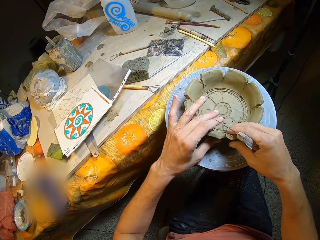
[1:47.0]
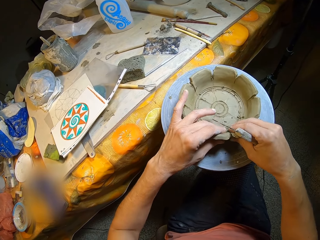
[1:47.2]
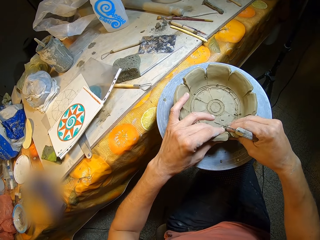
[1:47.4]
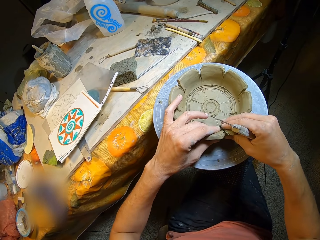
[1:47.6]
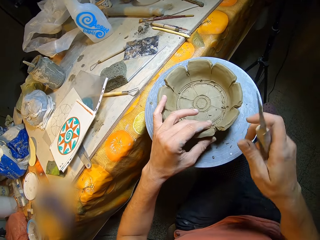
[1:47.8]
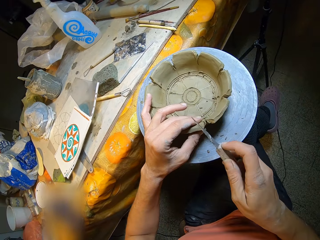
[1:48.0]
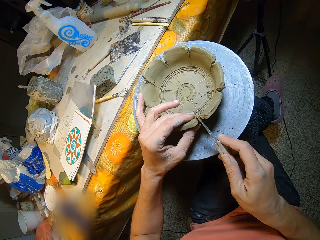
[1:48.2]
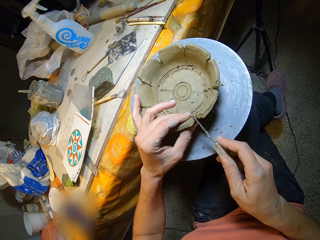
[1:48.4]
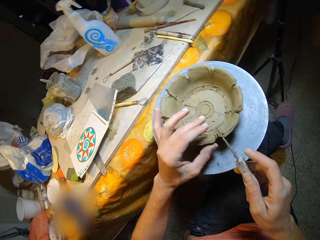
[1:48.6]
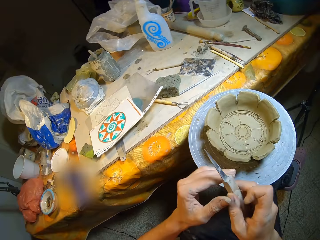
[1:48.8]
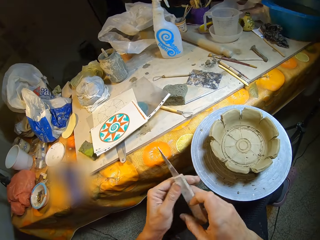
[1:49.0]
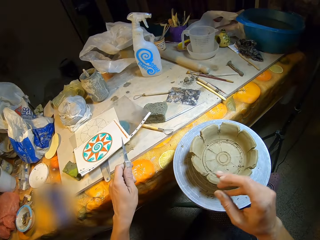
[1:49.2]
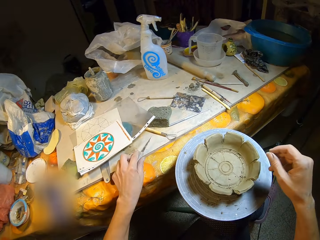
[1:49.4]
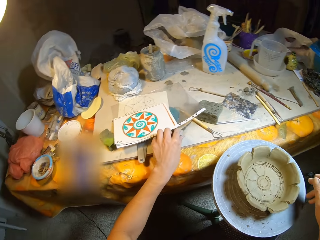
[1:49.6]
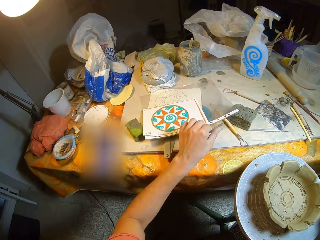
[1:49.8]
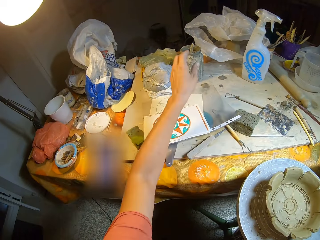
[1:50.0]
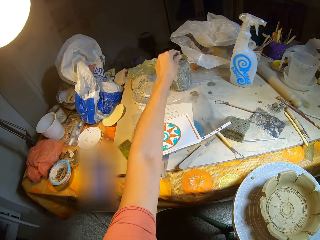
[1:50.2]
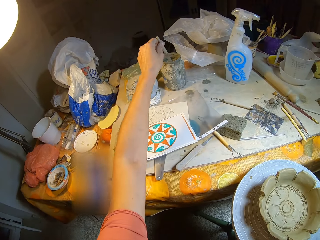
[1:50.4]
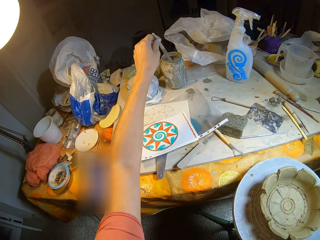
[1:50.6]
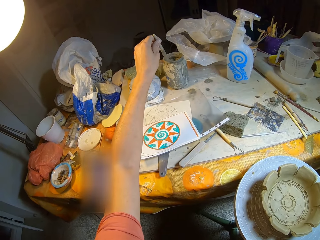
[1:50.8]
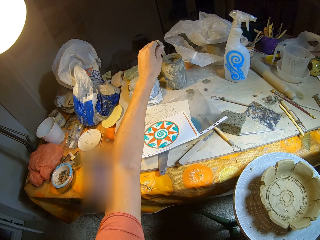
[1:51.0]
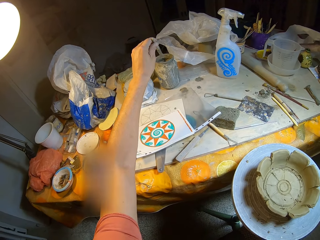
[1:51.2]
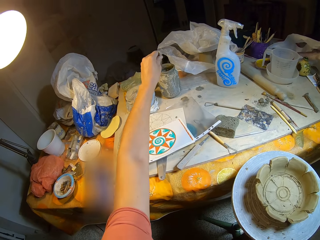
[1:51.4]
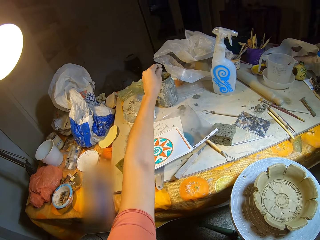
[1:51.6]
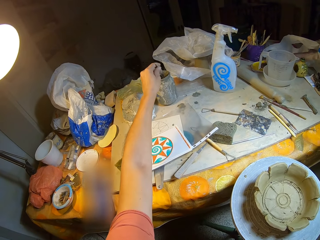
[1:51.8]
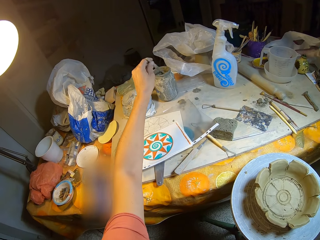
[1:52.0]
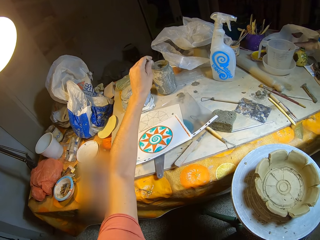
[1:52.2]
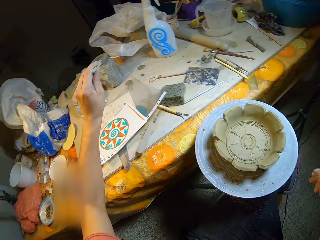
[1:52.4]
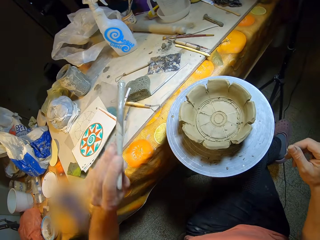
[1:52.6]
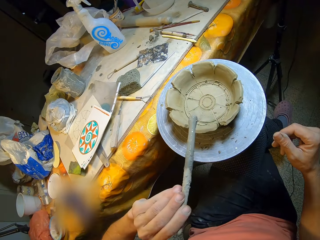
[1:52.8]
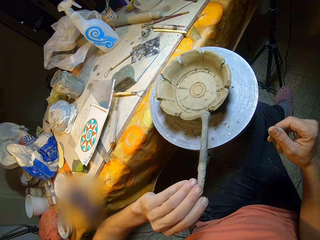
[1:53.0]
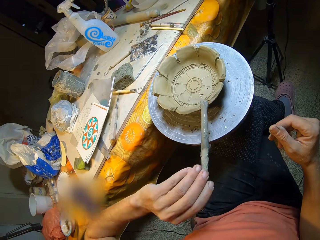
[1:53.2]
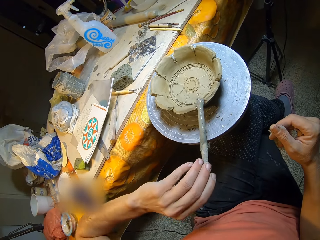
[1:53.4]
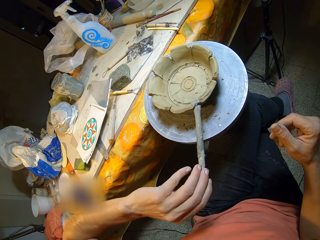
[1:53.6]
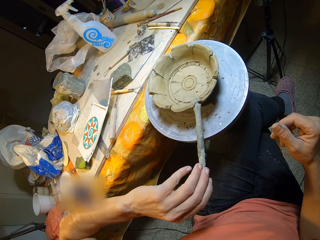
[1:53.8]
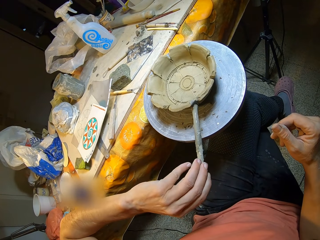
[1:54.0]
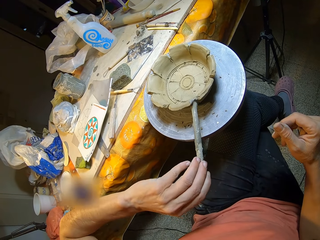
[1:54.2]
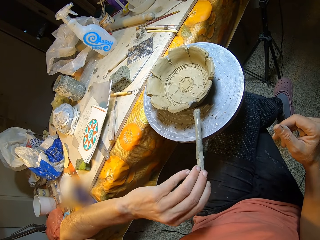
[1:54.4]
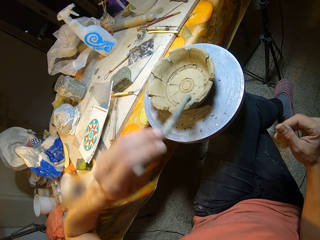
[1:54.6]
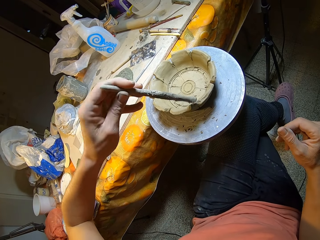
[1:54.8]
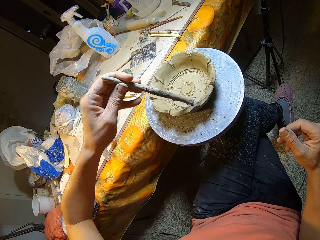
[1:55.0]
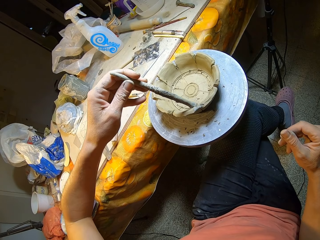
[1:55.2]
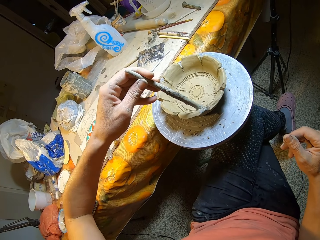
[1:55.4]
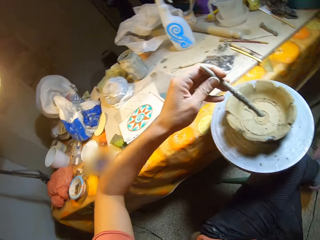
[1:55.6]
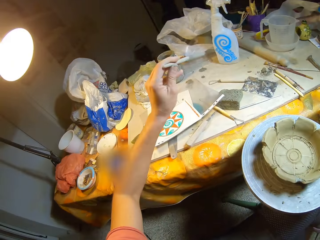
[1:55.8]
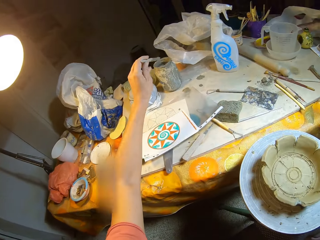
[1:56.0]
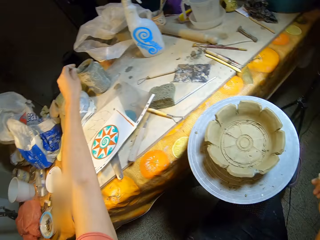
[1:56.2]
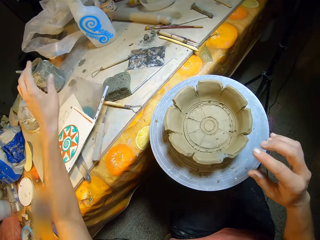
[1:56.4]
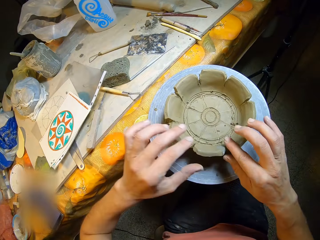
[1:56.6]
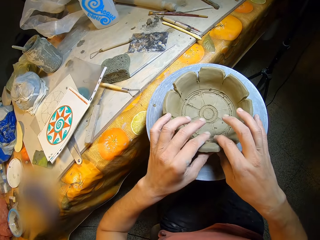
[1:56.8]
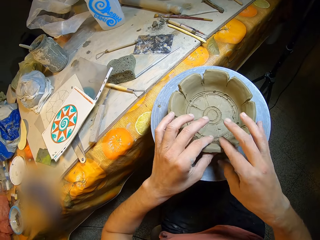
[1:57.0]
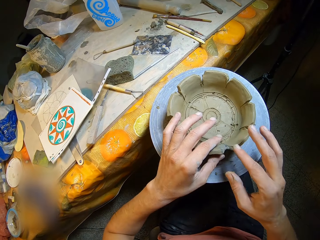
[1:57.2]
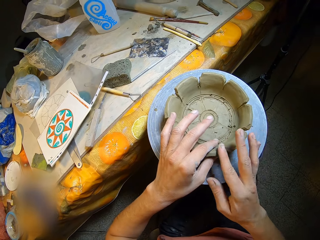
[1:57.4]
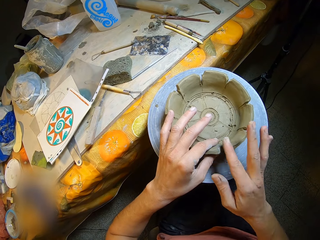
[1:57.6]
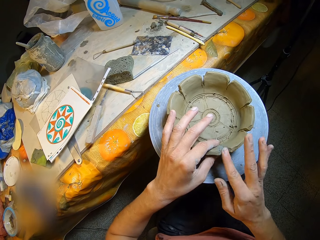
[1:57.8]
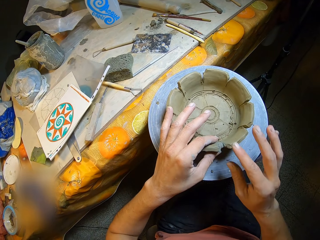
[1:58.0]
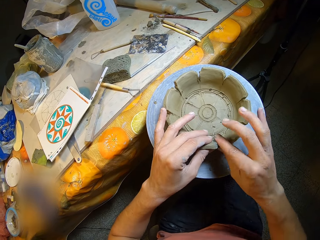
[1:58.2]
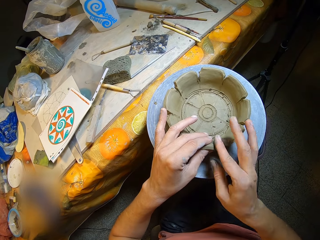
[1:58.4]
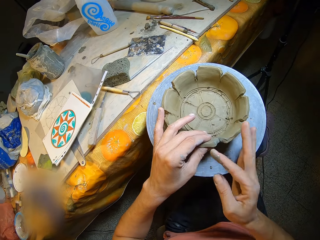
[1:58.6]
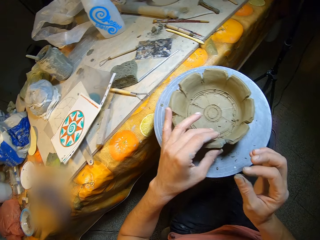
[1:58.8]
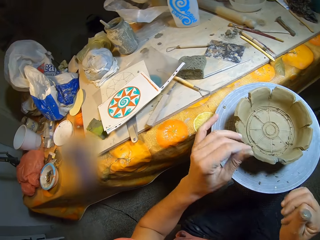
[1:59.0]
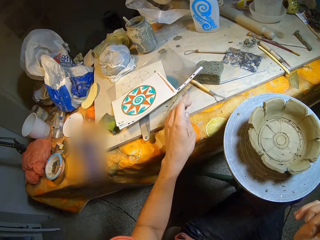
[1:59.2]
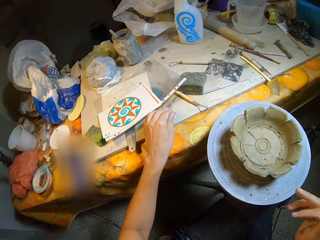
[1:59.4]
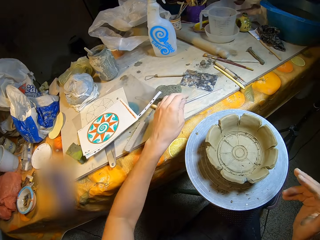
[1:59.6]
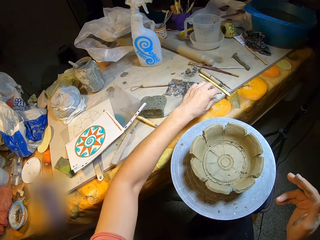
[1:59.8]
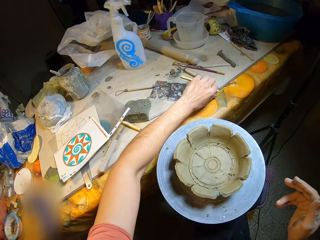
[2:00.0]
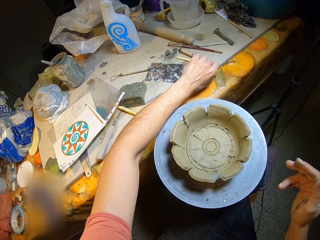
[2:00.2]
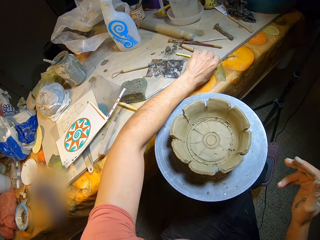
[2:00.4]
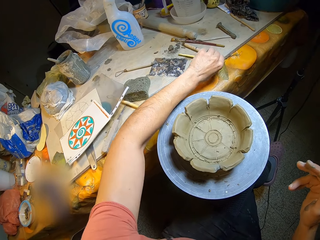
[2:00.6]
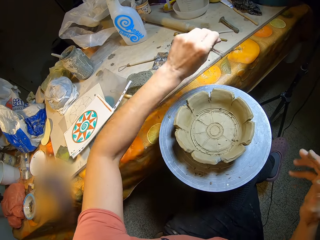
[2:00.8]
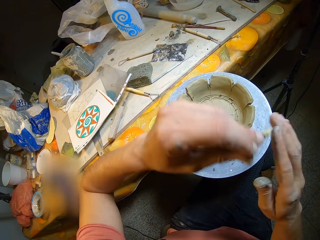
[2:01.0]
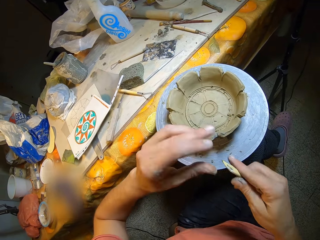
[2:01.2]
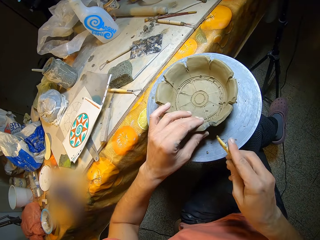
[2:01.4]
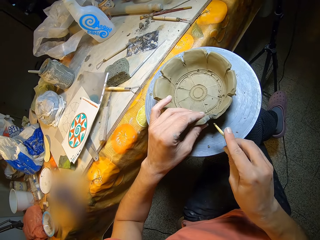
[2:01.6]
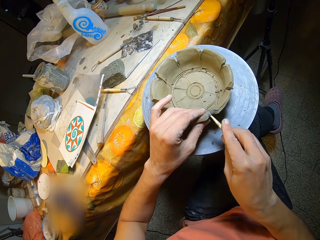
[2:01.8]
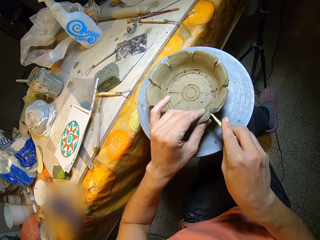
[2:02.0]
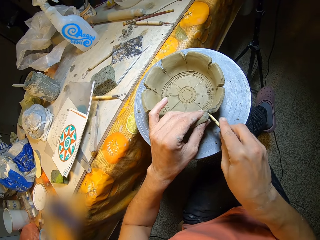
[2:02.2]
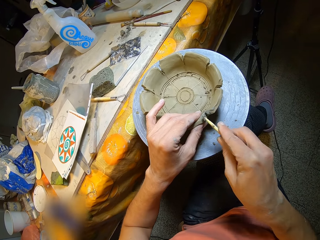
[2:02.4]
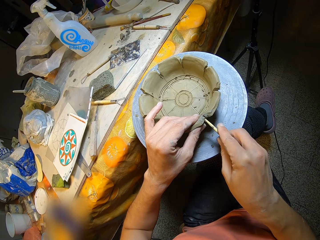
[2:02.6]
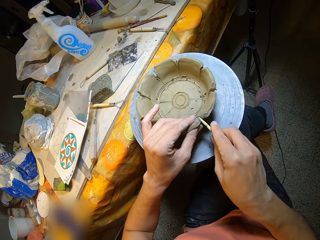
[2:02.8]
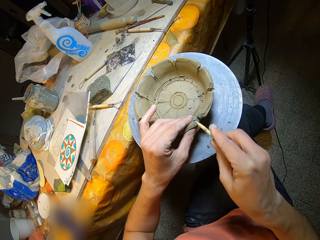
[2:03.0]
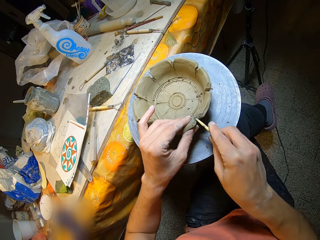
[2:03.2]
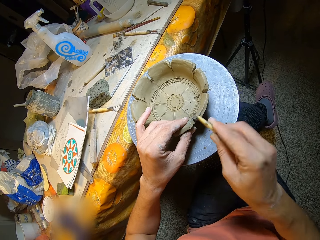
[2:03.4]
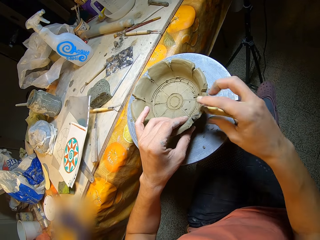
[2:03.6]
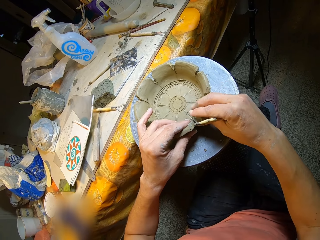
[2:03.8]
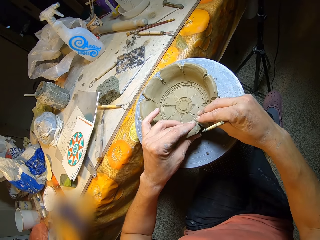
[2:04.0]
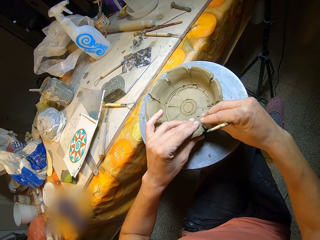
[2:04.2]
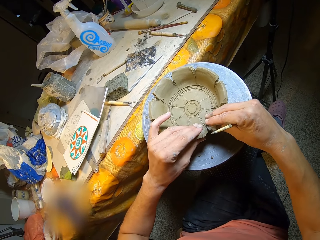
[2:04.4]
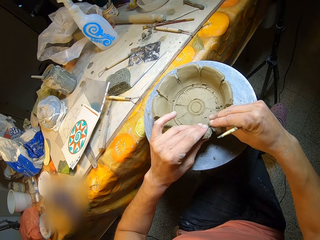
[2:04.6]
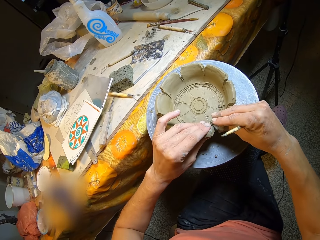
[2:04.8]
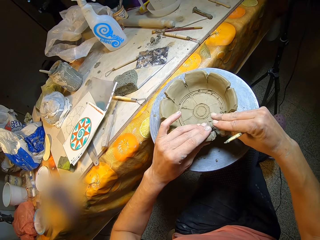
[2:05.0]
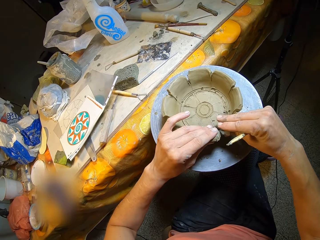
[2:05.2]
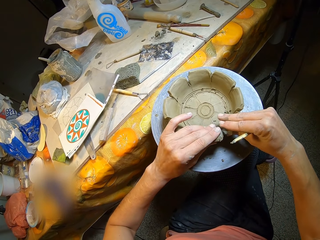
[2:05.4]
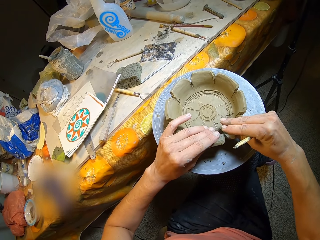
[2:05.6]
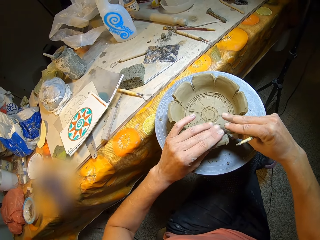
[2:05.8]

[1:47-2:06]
The camera wearer turns the pottery piece or clay model on the potter's wheel with her hands. She presses the pottery piece on the potter's wheel with her hands. She removes her right hand from the pottery piece on the potter's wheel. She cuts the pottery piece on the potter's wheel with the carving knife in her right hand. She passes the carving knife from her right hand to her left hand. She drops the carving knife on the table with her left hand. She picks up a paint brush from a paint container on the table with her left hand. She wipes the paint brush in her left hand on the paint container on the table. She rinses the paint brush in water. She dips the paint brush in the paint container on the table with her left hand. She picks up the paint brush from the paint container on the table with her left hand. She paints the pottery piece on the potter's wheel with the paint brush in her left hand. She drops the paint brush in the paint container on the table with her left hand. She spreads the paint on the pottery piece on the potter's wheel with her right finger. She holds the pottery piece on the potter's wheel with her left hand. She aligns the clay model with both hands. She removes her right hand from the pottery piece on the potter's wheel. She removes her left hand from the pottery piece on the potter's wheel. She picks up the wooden modelling tool or scalpel from the table with her left hand. She passes the wooden modelling tool from her left hand to her right hand. She holds the pottery piece on the potter's wheel with her left hand. She files the pottery piece on the potter's wheel with the wooden modelling tool in her right hand. She aligns the clay model with the scalpel. She holds the pottery piece on the potter's wheel with her right hand. She aligns the clay model with both hands. She presses the pottery piece on the potter's wheel with her hands.

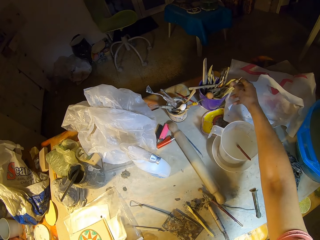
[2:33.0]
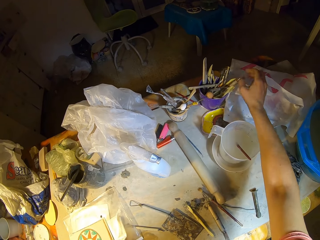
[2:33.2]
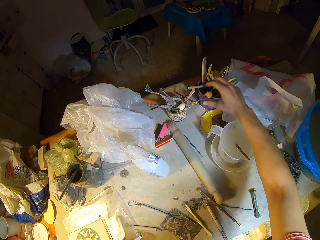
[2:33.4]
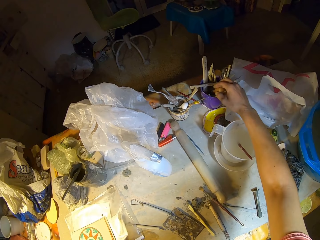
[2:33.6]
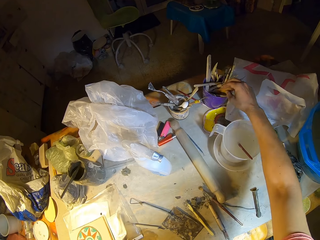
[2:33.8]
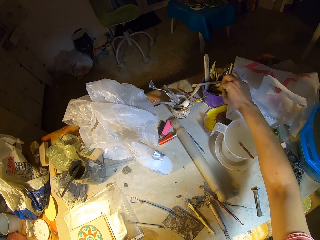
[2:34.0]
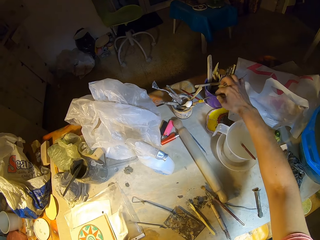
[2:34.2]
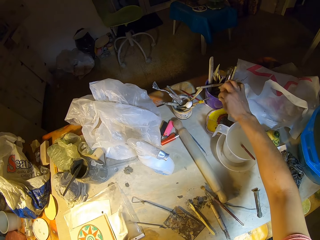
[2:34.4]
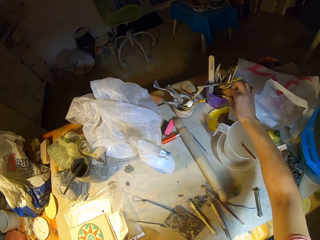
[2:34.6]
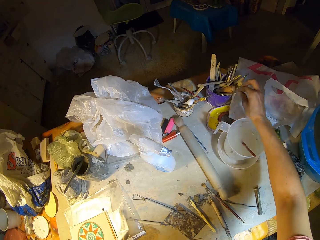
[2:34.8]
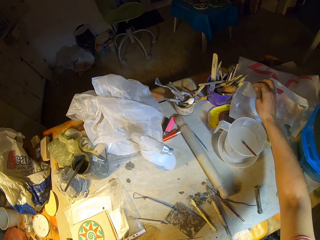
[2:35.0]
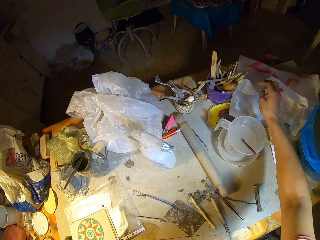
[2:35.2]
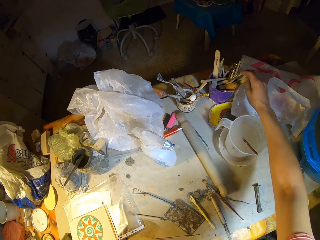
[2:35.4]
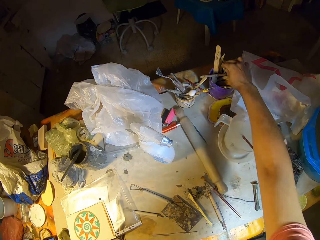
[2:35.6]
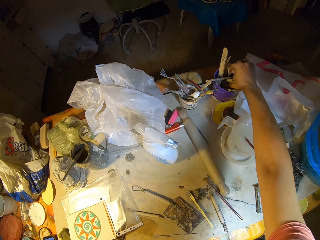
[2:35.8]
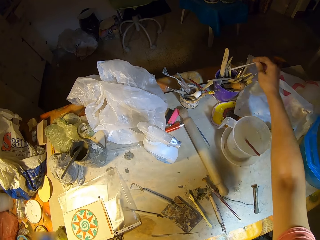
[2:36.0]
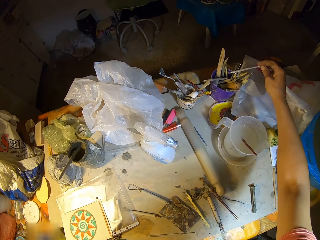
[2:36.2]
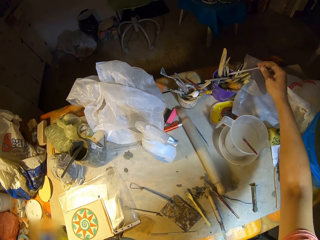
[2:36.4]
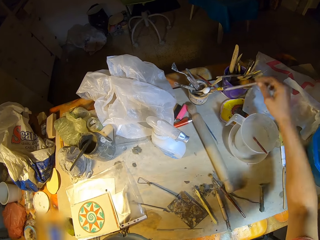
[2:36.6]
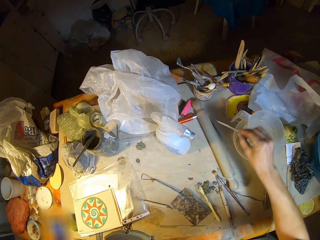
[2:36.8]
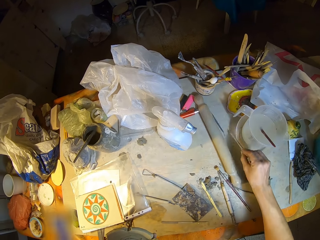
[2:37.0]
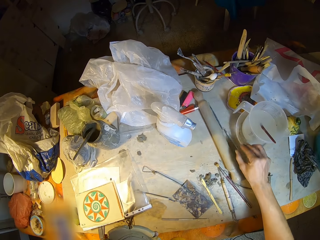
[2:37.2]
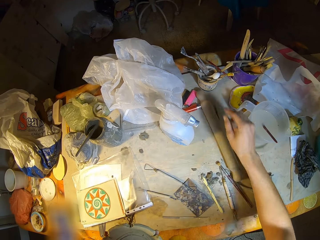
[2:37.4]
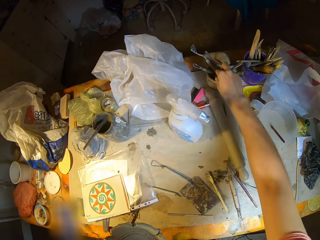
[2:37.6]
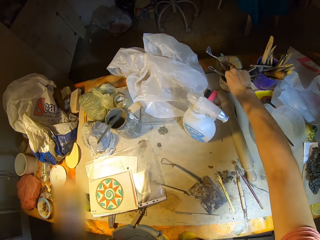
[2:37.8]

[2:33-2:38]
The camera wearer picks up a pottery tool from the container on the table with her right hand. She drops the pottery tool on the table with her right hand.
